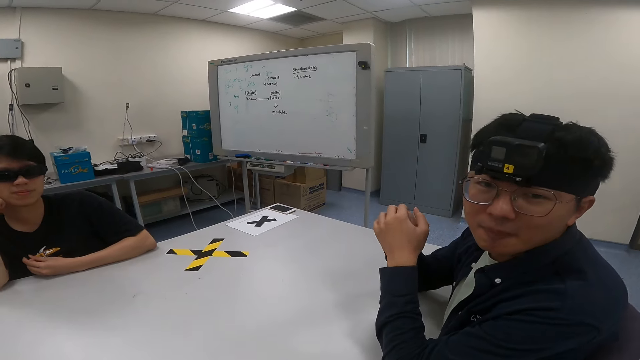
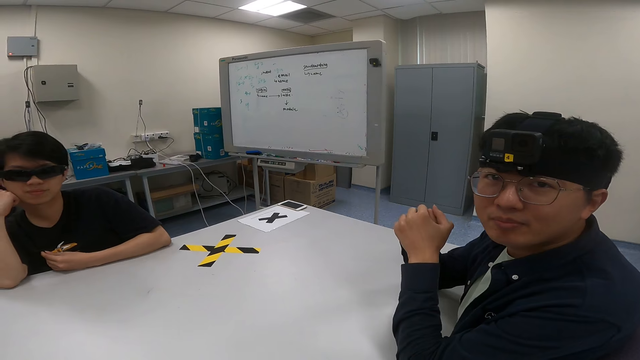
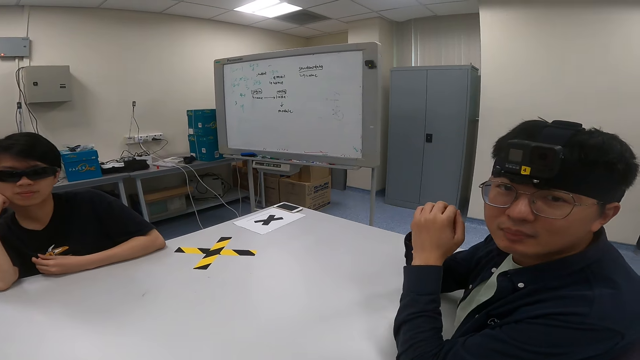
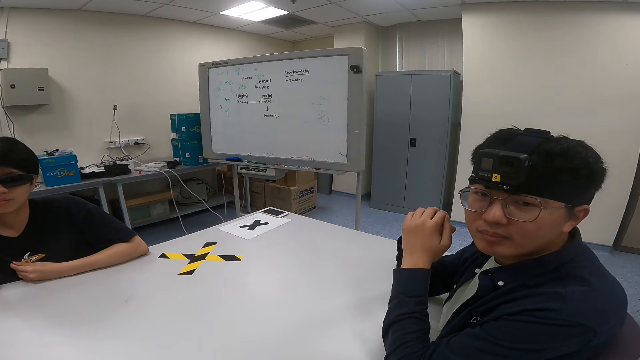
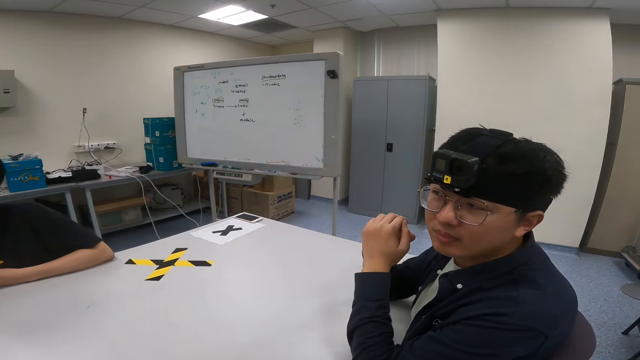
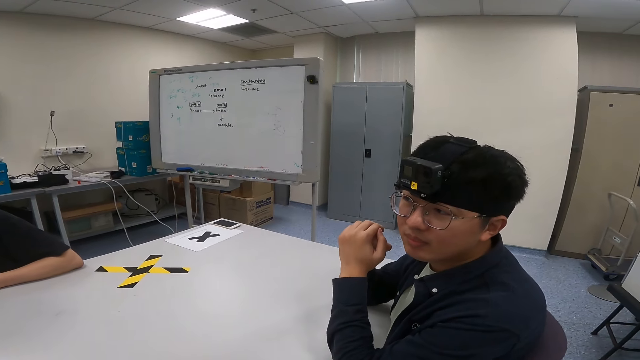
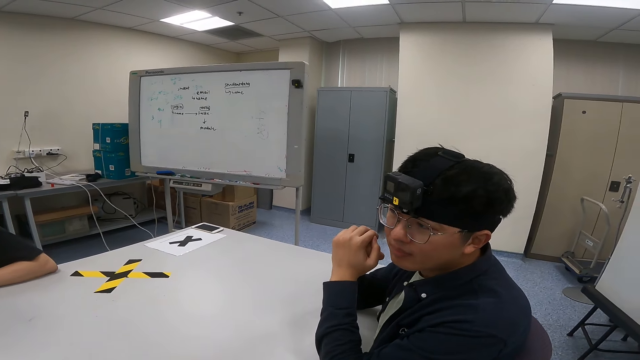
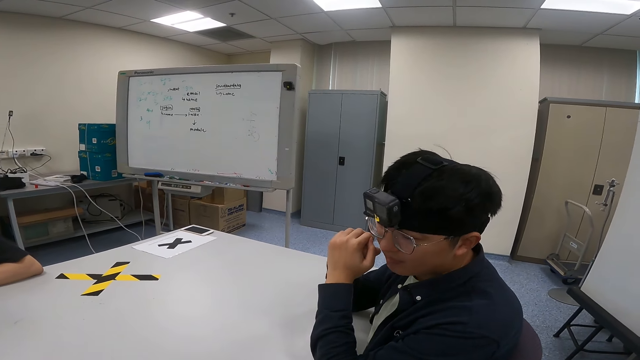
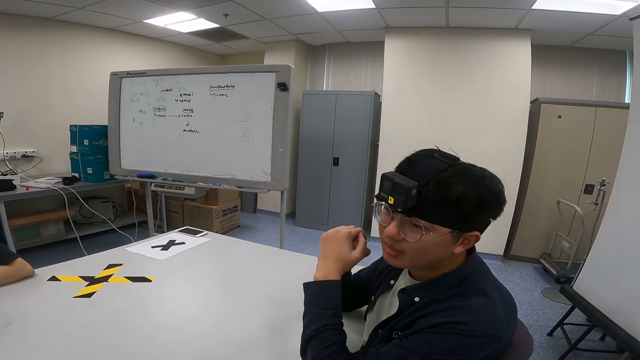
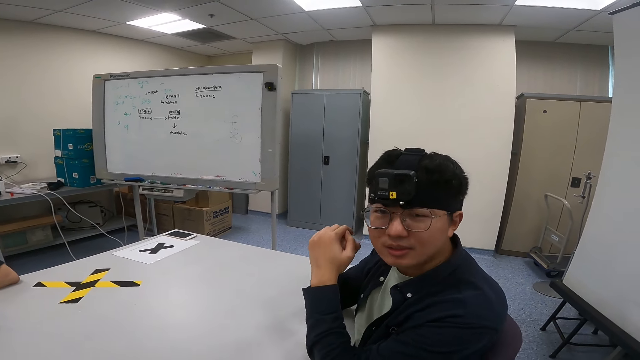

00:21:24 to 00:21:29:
The camera wearer dialogs with a man.

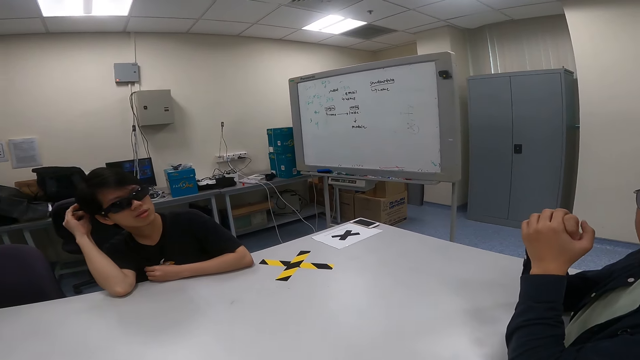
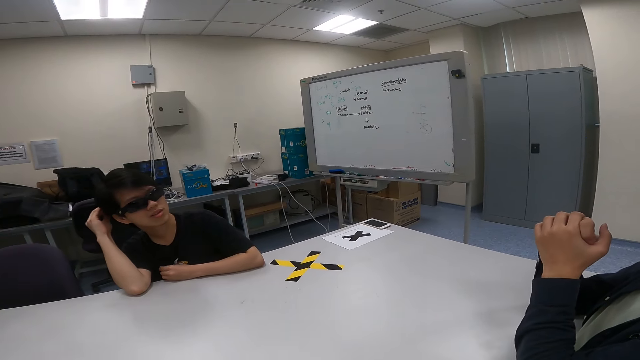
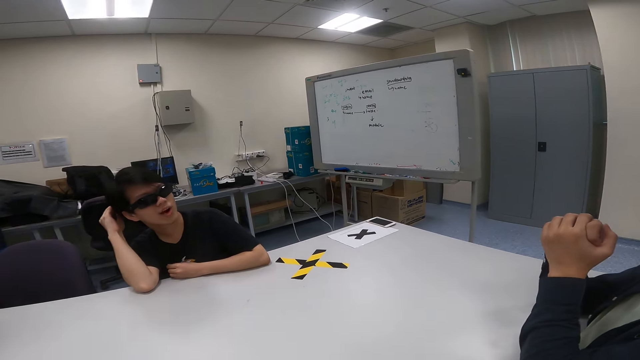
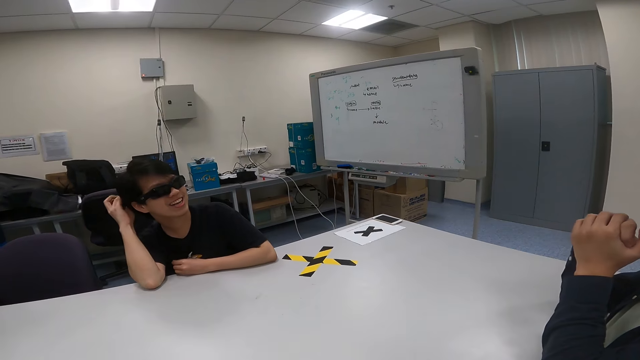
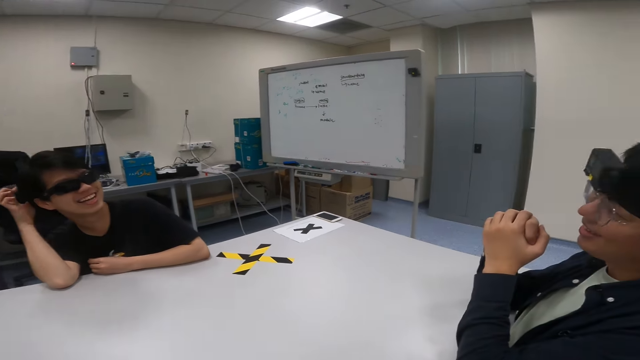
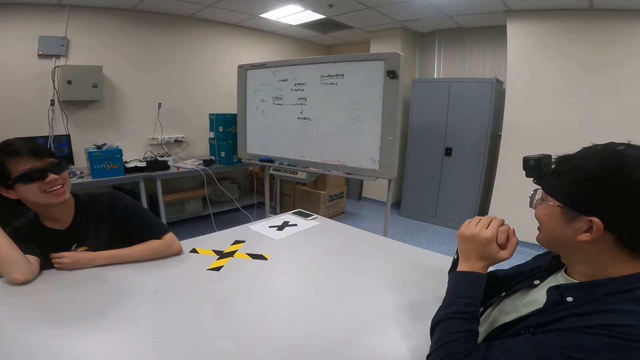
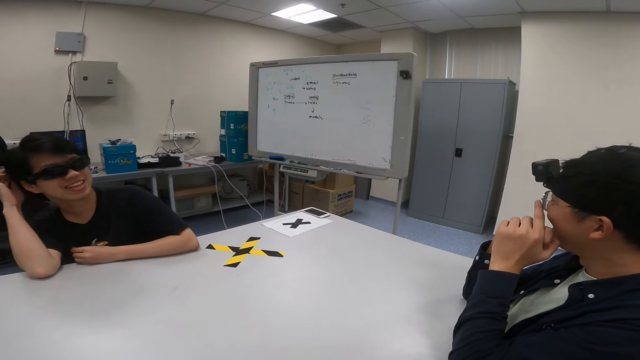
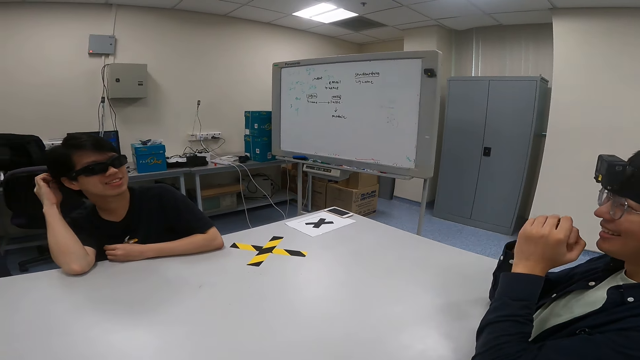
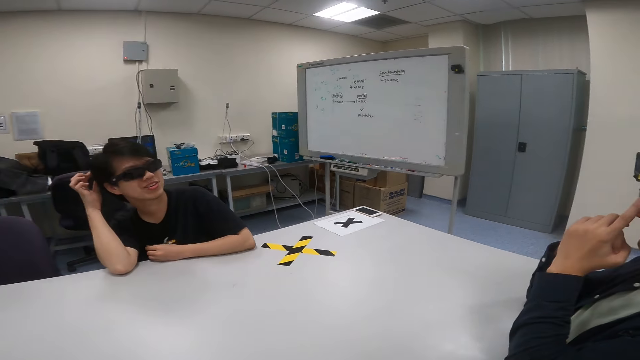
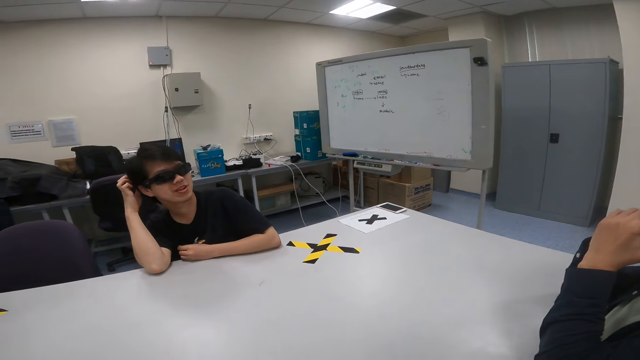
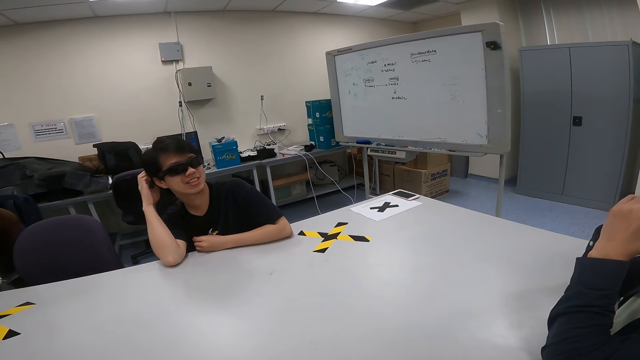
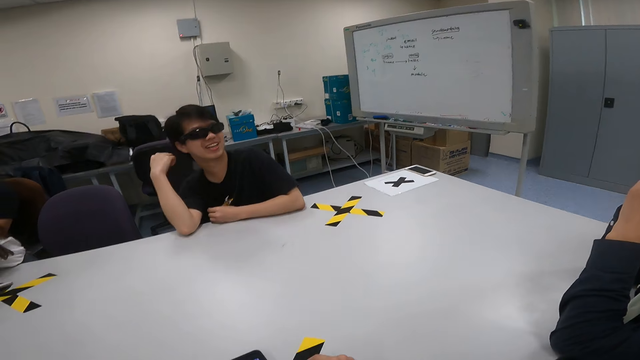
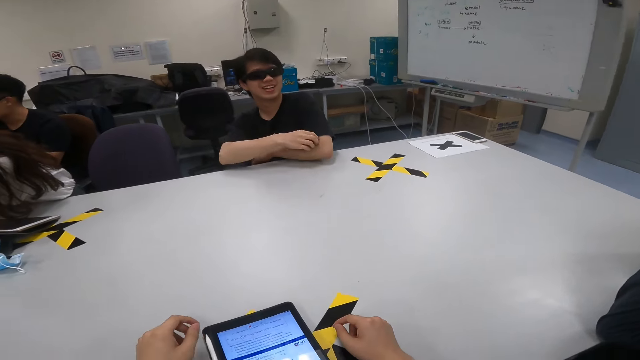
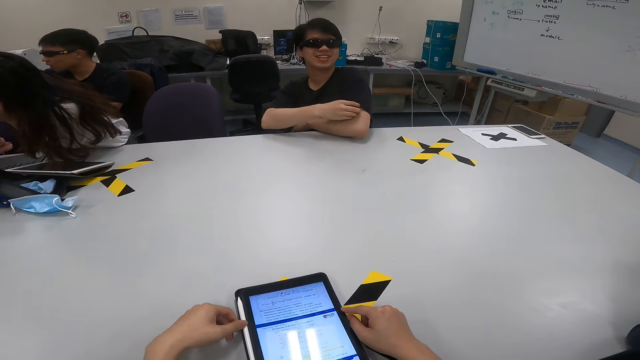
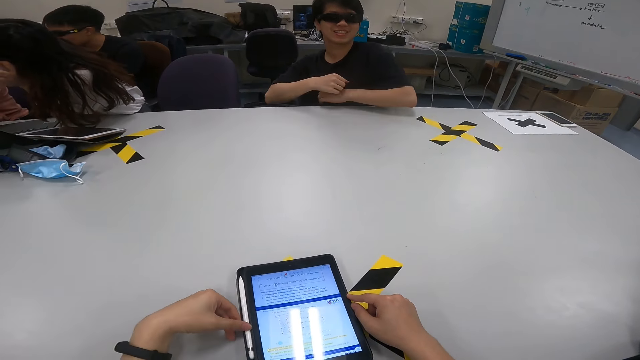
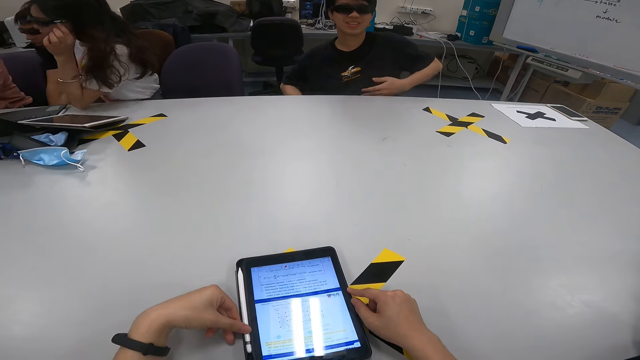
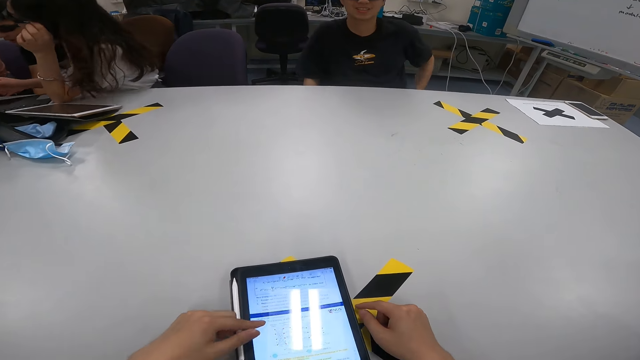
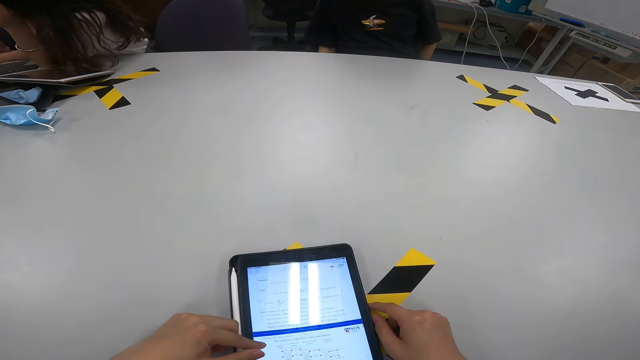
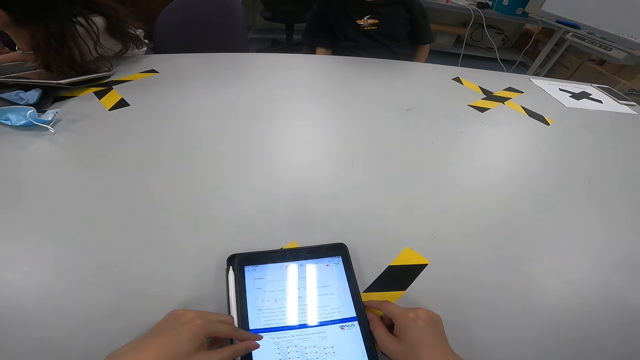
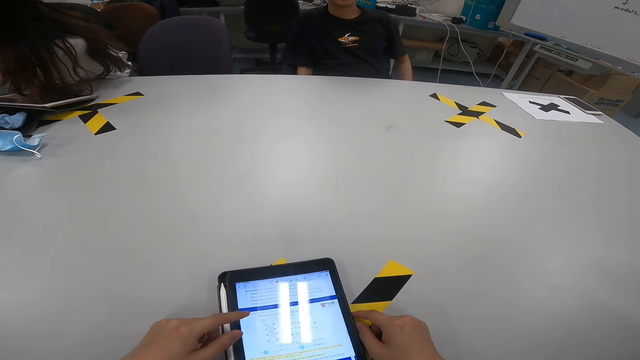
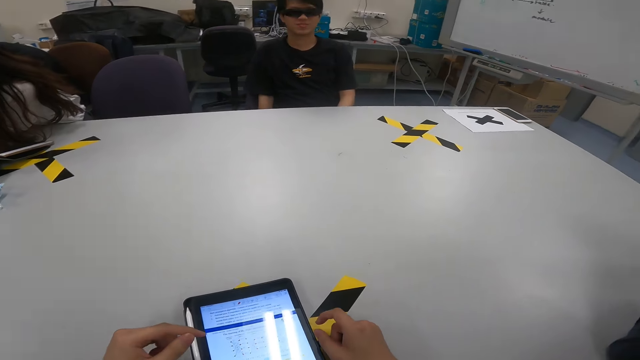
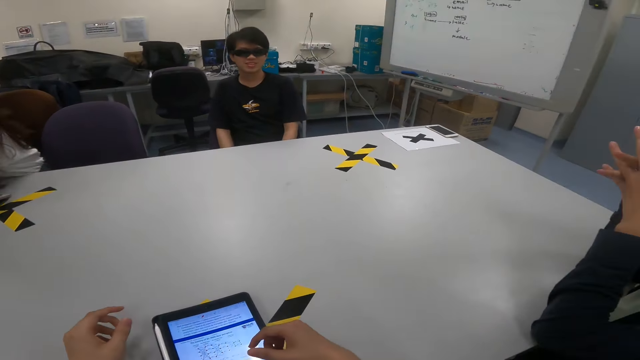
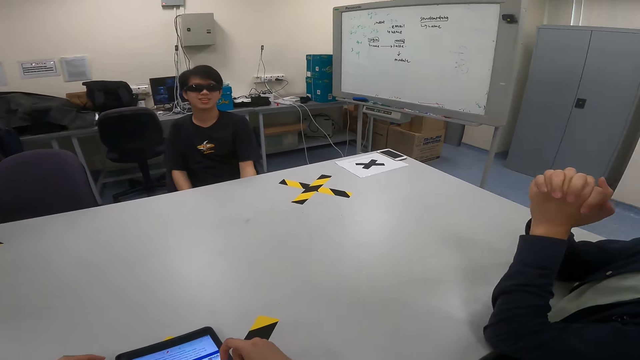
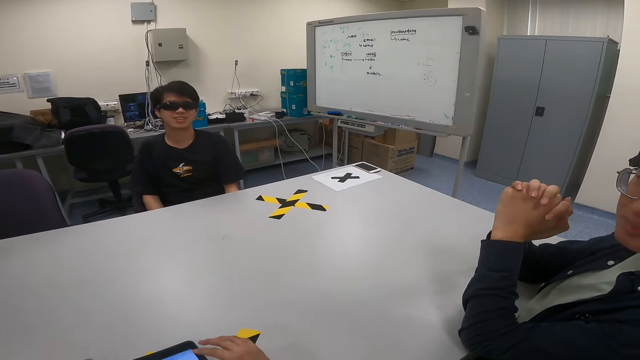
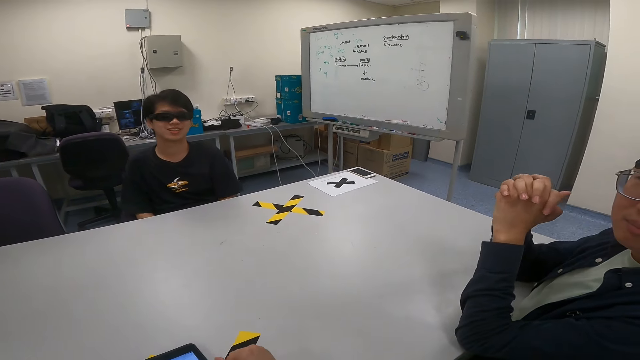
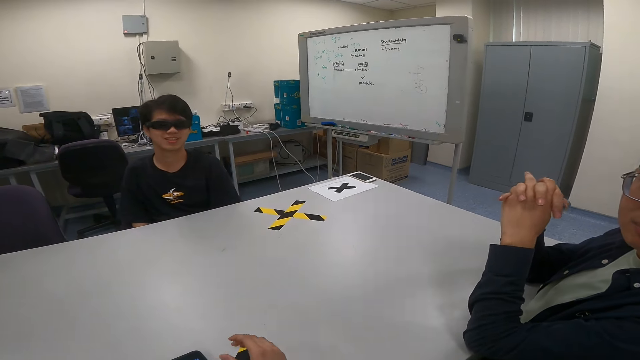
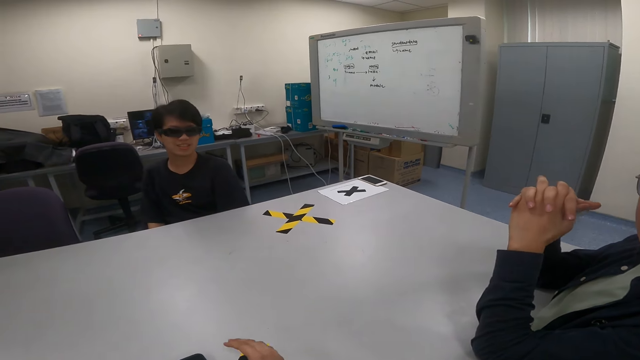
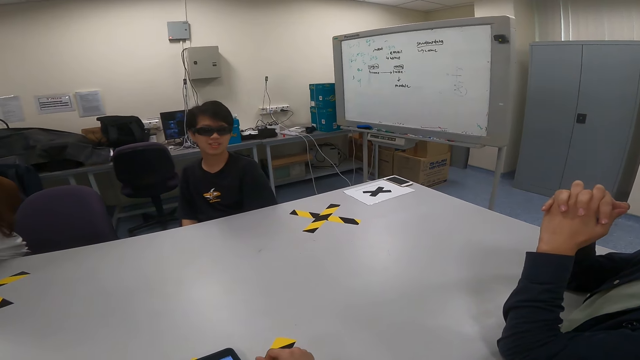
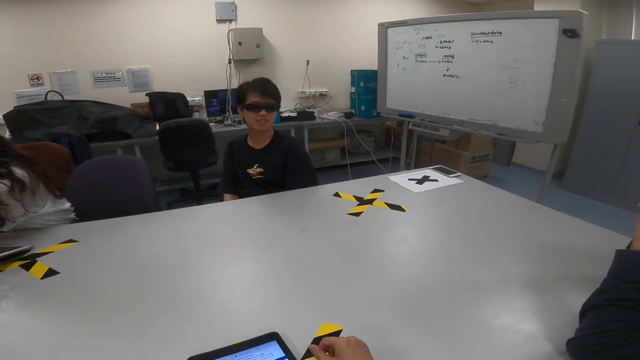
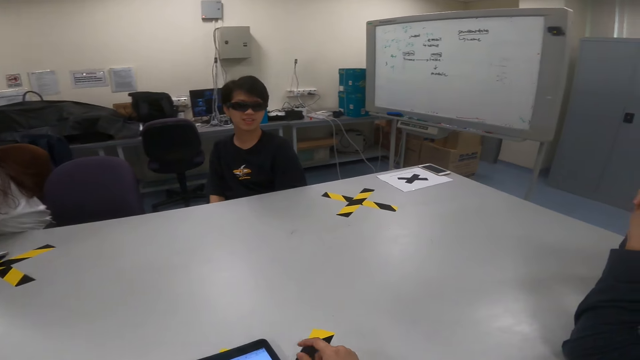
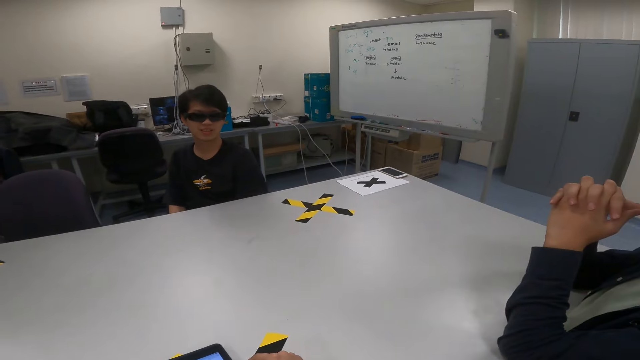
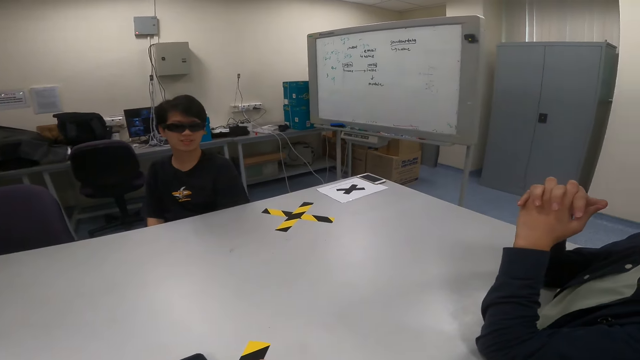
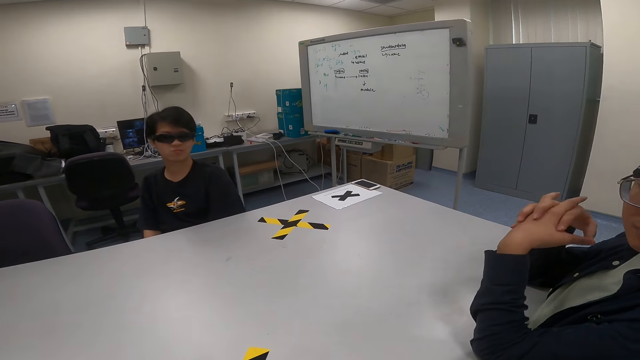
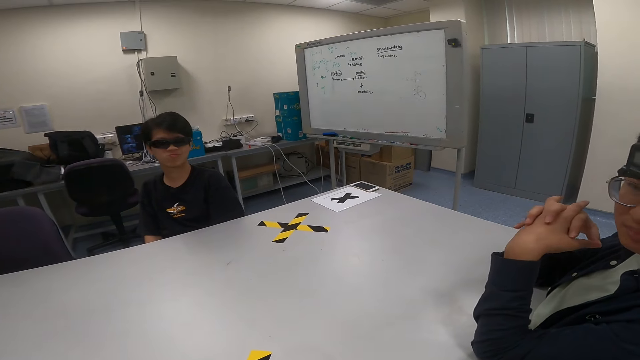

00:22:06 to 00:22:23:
A man talks to another man. The camera wearer uses a tablet. They dialog with the other man.
